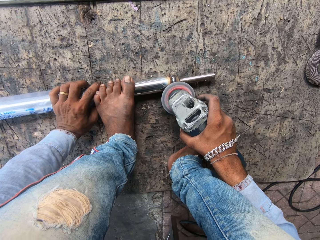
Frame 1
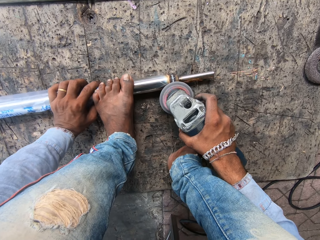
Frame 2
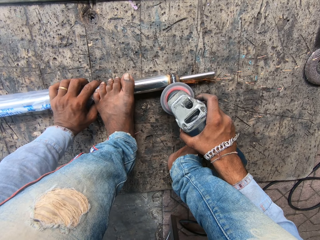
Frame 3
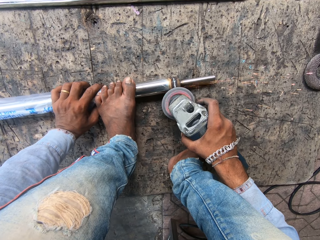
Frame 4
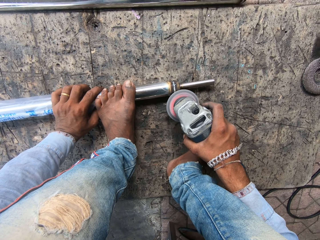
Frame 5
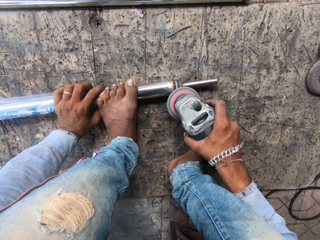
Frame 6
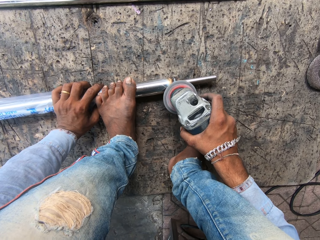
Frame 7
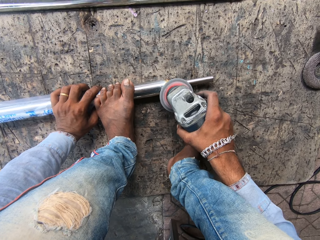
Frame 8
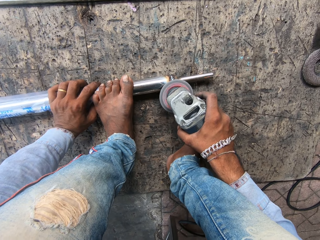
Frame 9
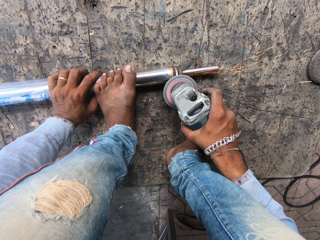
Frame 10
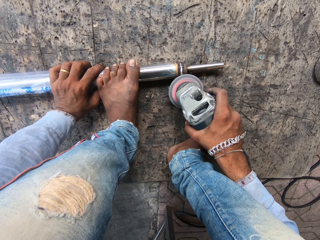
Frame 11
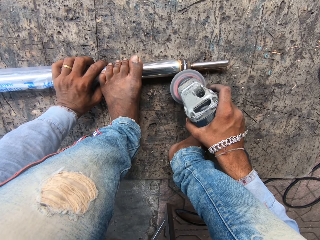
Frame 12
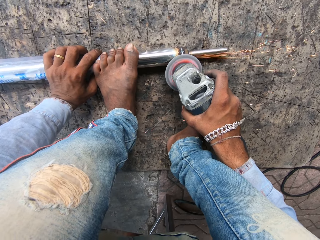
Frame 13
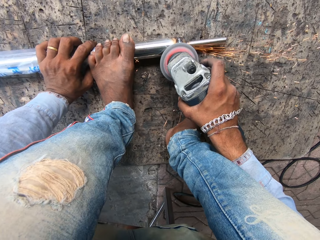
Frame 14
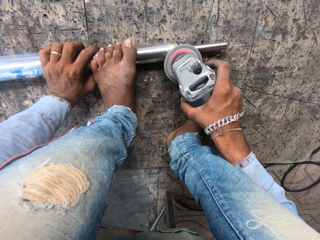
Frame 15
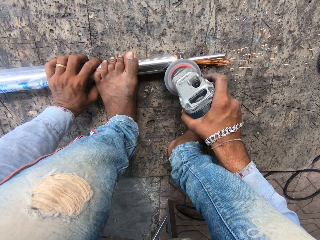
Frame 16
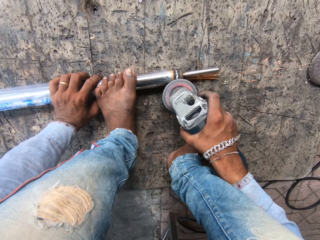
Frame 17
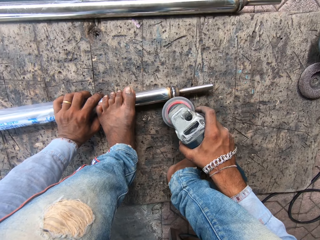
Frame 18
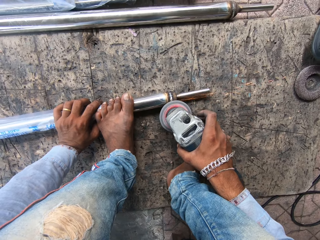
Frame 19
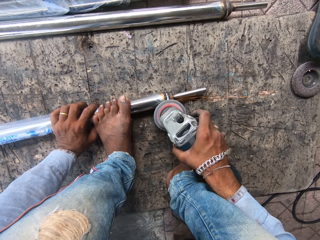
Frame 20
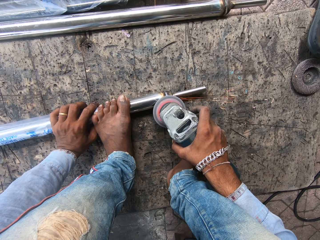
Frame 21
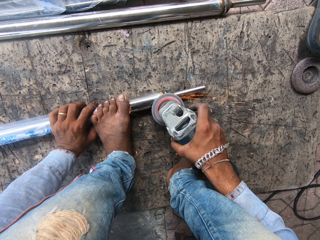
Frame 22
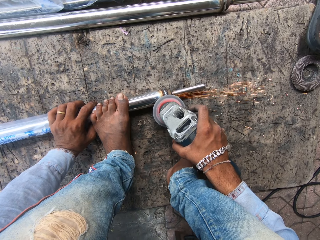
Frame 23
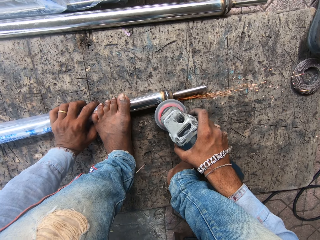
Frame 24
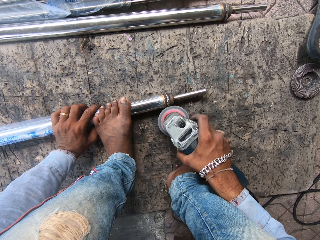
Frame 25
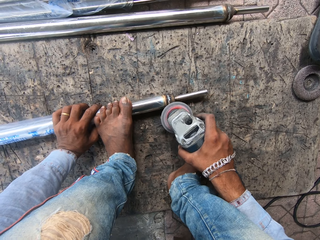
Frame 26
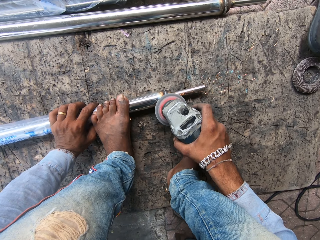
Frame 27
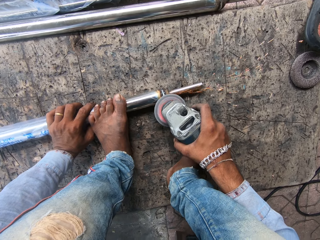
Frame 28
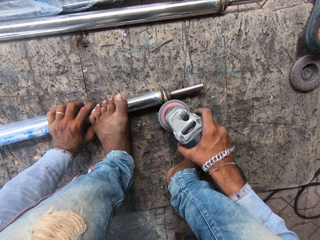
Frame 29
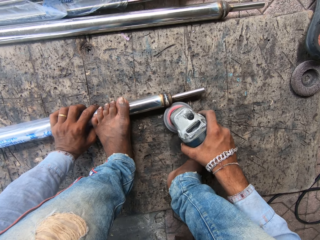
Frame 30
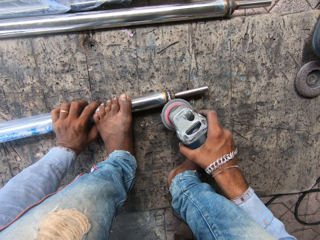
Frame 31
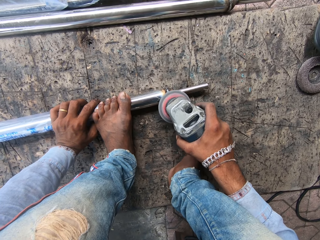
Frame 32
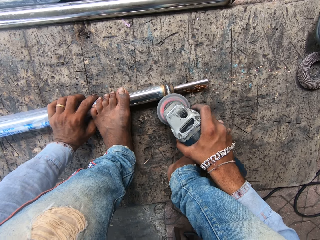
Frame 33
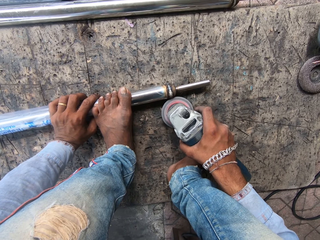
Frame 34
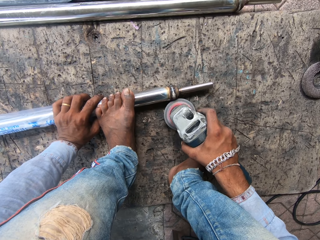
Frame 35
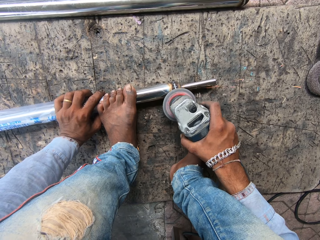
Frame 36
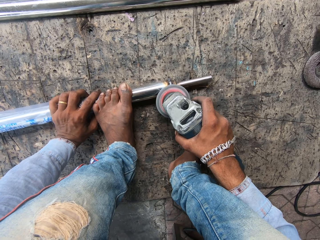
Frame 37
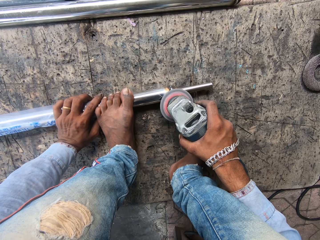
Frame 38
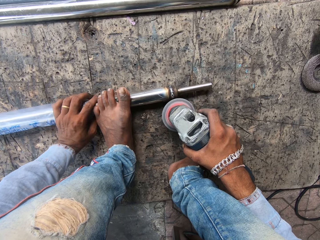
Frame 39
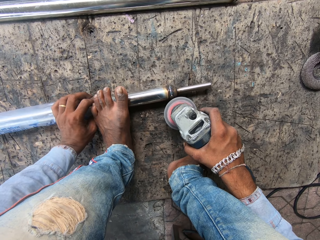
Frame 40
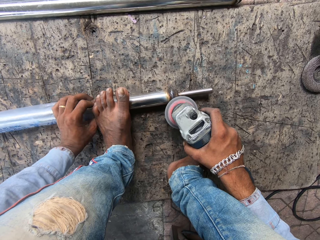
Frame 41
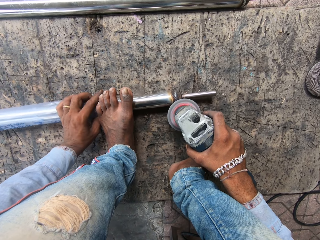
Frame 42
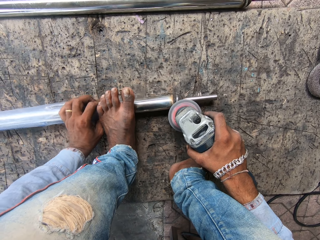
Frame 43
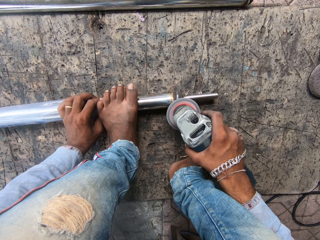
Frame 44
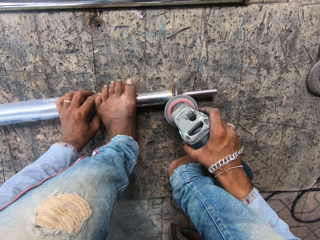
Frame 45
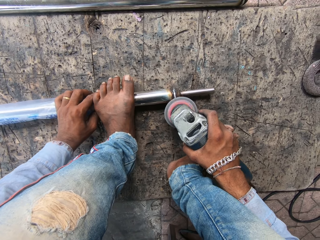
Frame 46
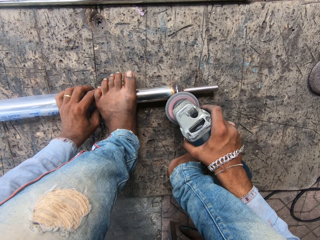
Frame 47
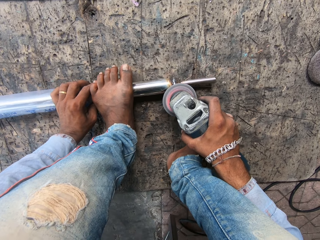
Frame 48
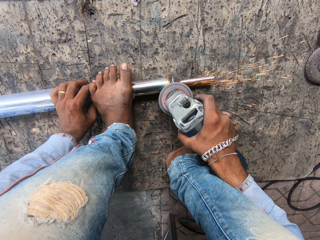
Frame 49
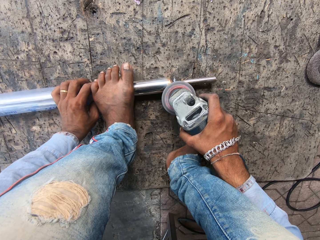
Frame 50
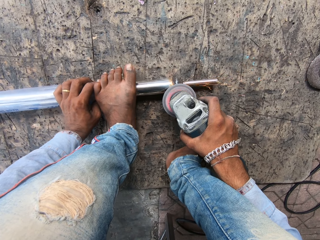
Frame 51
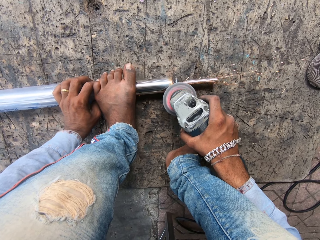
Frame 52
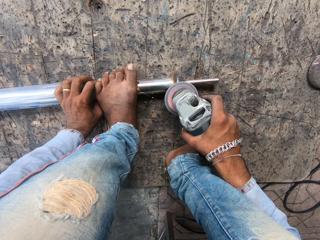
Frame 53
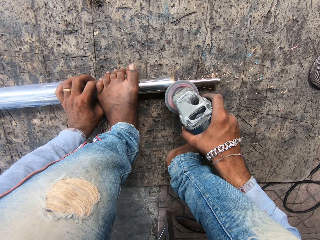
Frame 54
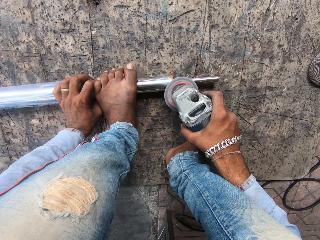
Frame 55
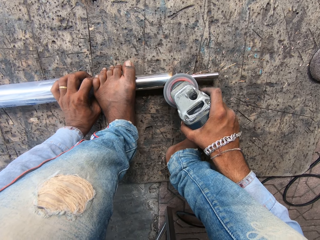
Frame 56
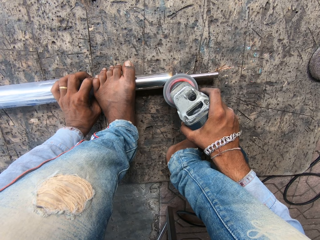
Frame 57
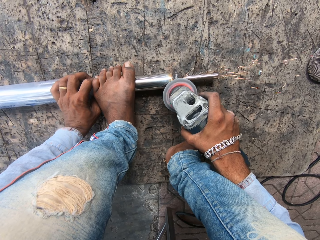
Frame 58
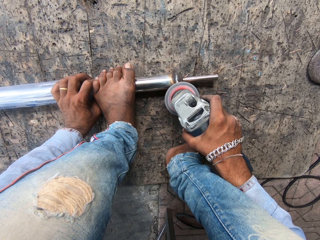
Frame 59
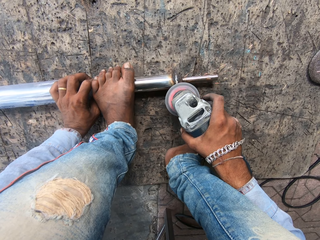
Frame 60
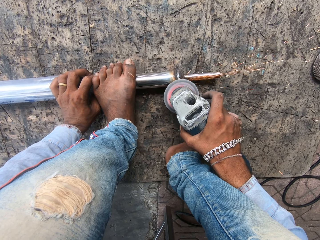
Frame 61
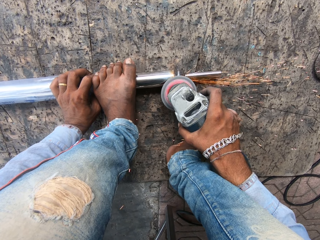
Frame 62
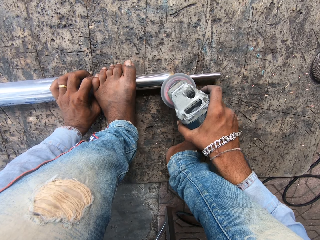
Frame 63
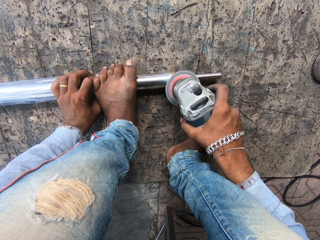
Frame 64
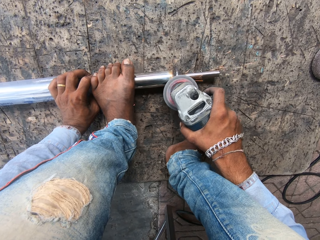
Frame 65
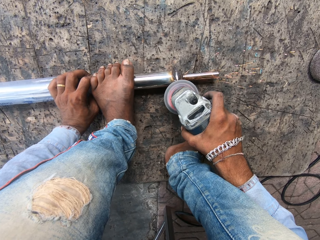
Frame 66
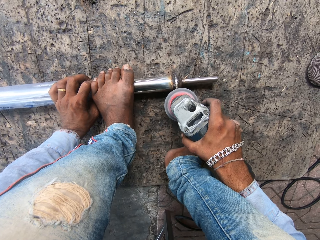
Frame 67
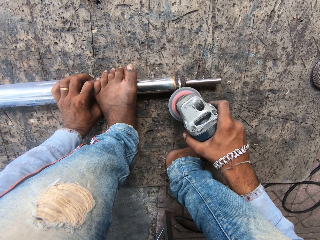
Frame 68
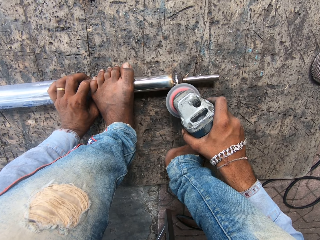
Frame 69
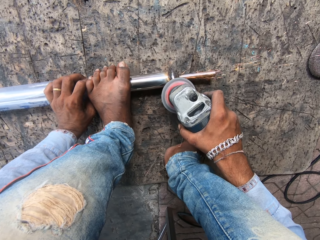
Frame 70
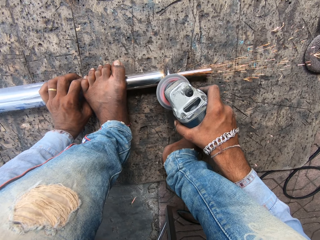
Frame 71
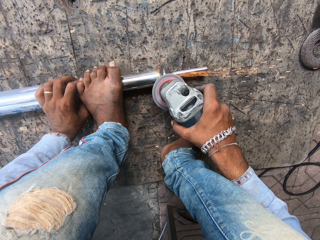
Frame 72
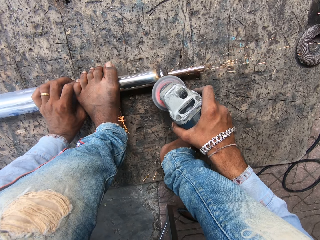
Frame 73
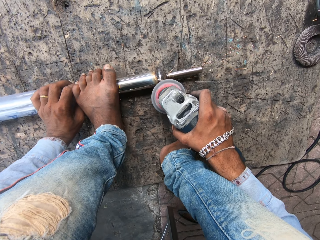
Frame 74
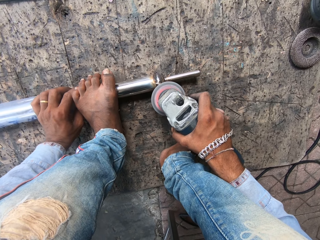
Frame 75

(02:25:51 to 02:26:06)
The camera wearer screws the metal. They screw the metal again. They move the metal. They screw the metal.

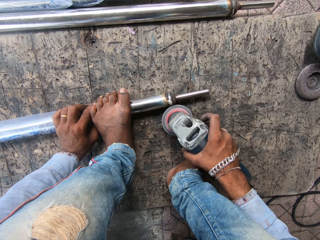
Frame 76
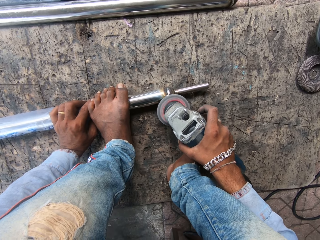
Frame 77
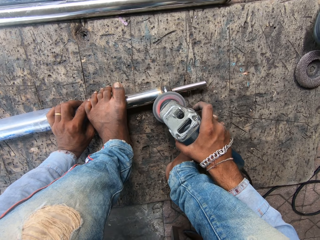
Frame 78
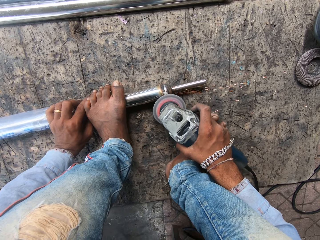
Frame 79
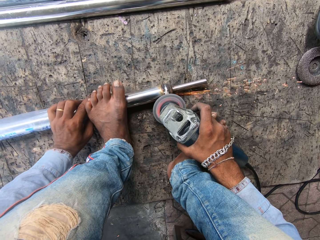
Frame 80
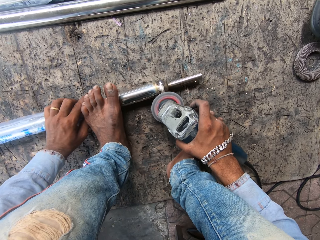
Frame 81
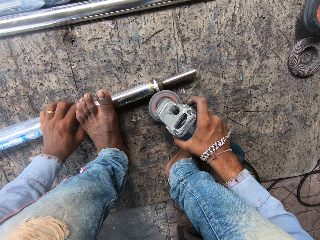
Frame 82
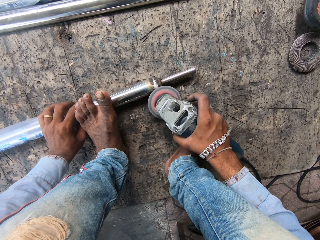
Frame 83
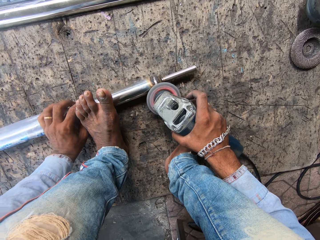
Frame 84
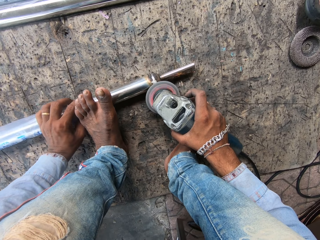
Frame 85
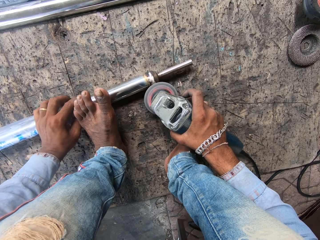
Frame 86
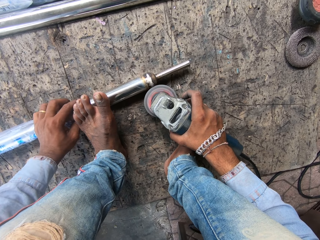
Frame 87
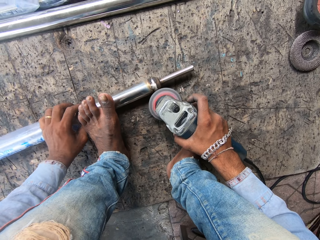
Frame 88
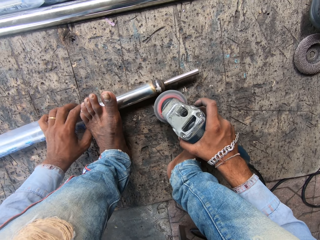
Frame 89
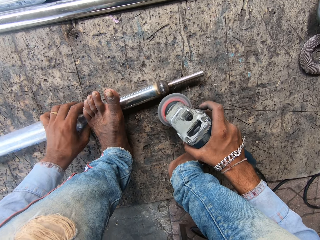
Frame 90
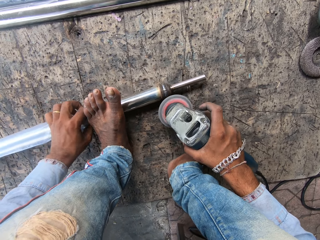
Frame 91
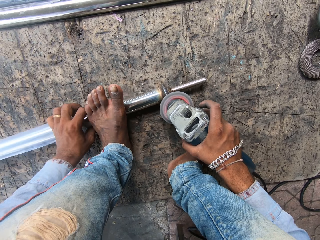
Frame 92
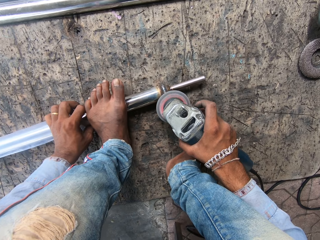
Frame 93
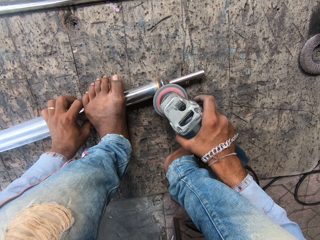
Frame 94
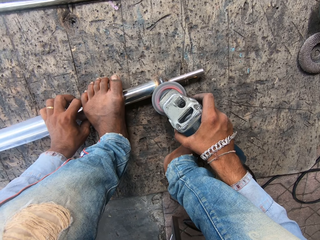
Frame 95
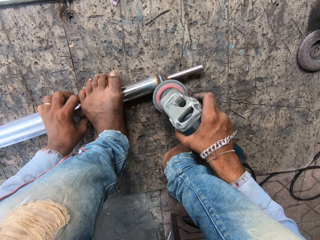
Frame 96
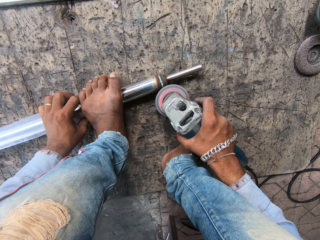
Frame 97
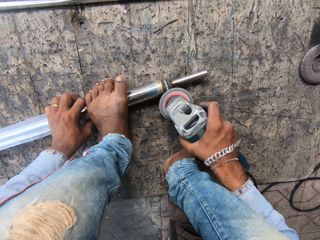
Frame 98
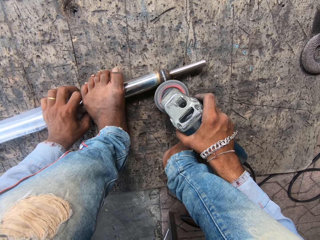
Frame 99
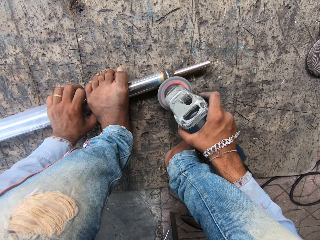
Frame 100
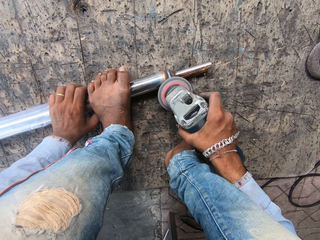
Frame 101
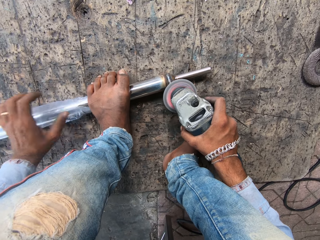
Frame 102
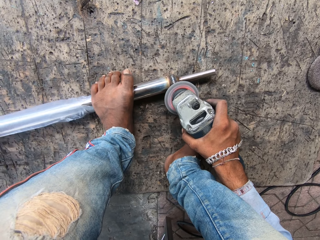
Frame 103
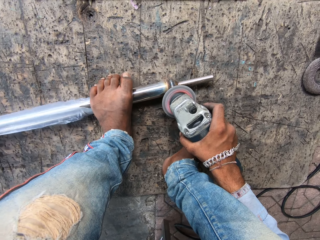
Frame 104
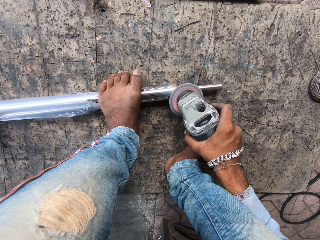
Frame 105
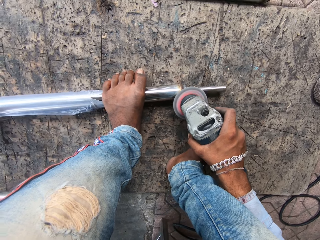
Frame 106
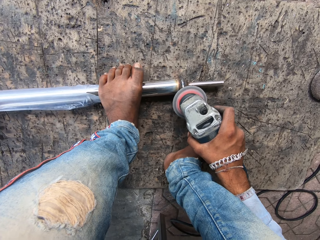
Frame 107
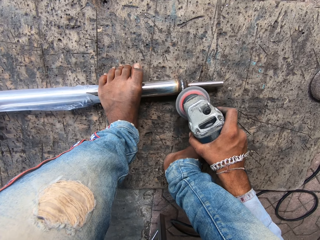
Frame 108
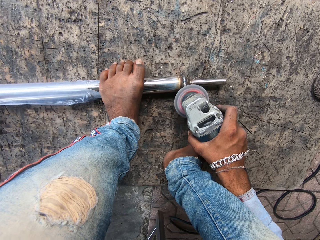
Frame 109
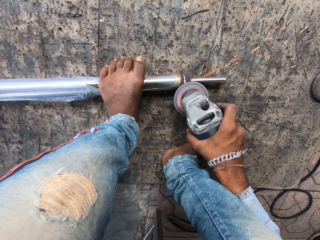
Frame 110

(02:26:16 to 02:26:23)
The camera wearer moves the metal with a hand. They screw the metal with a machine. They weld the metal. They move the metal with the machine.
